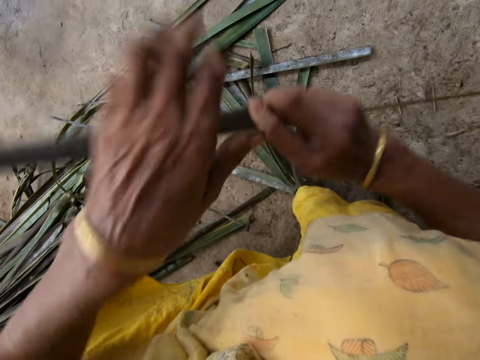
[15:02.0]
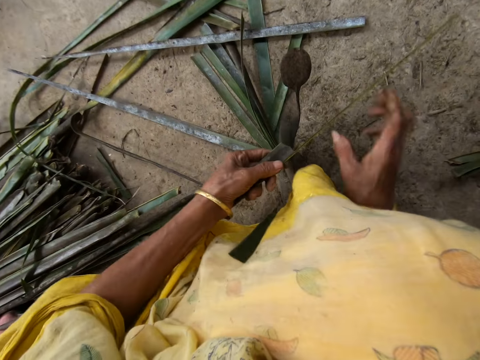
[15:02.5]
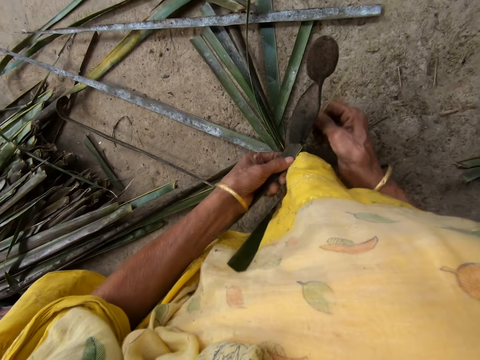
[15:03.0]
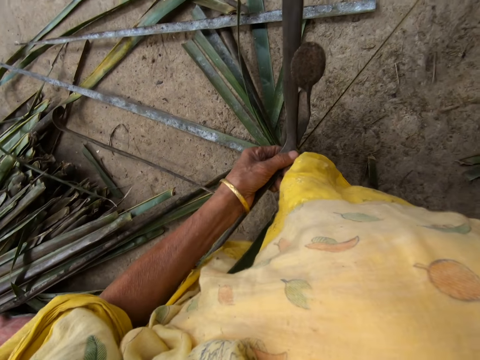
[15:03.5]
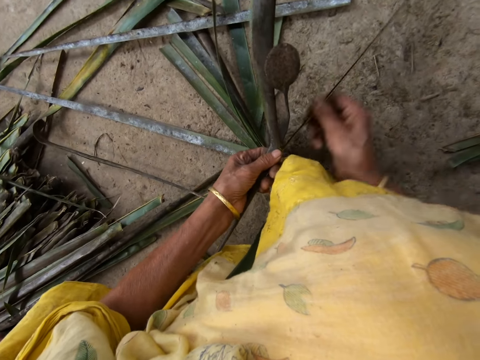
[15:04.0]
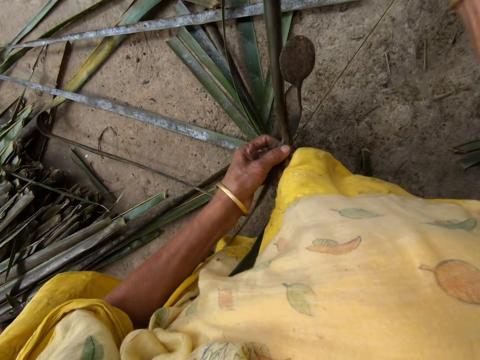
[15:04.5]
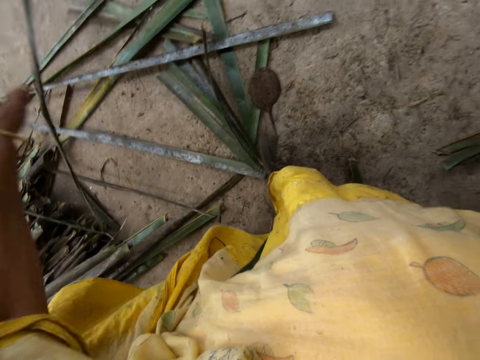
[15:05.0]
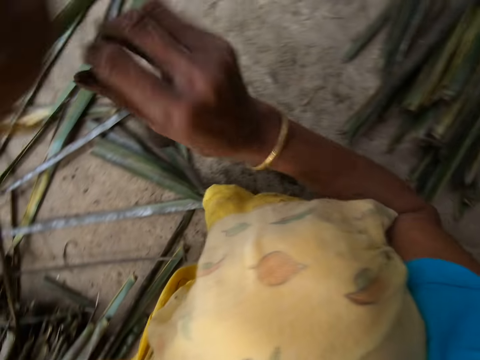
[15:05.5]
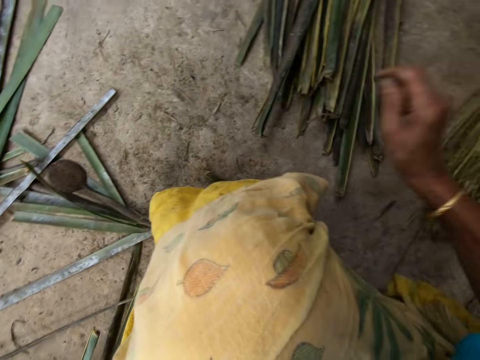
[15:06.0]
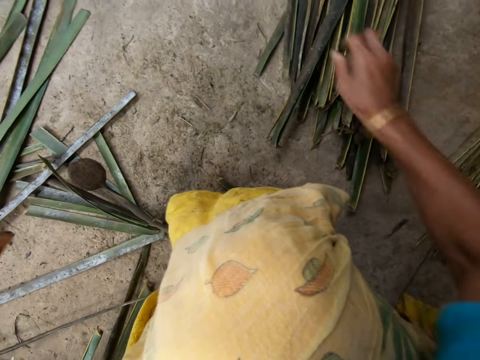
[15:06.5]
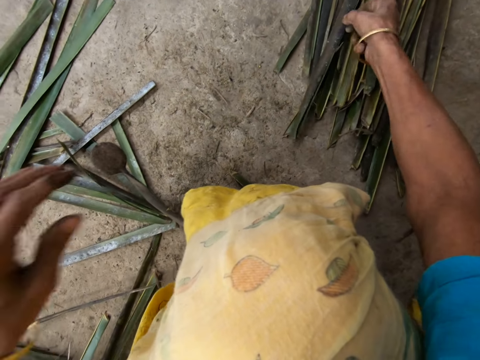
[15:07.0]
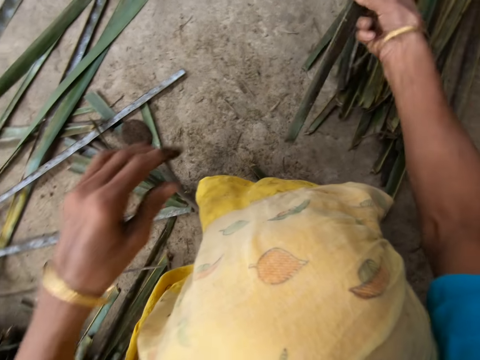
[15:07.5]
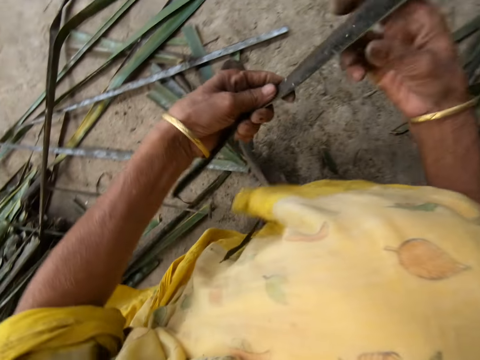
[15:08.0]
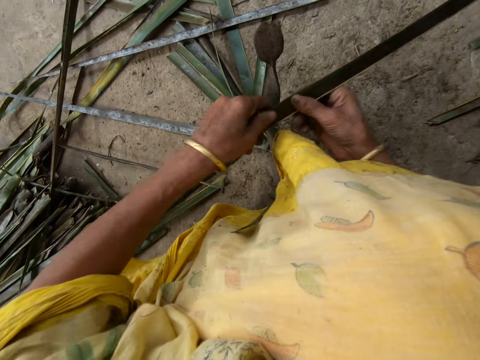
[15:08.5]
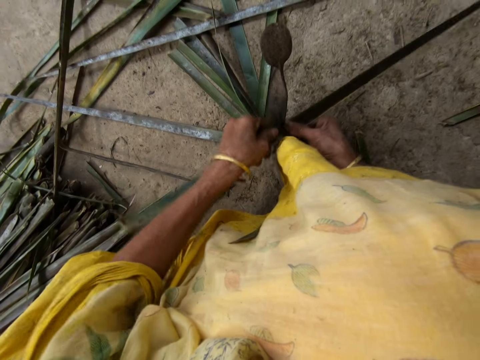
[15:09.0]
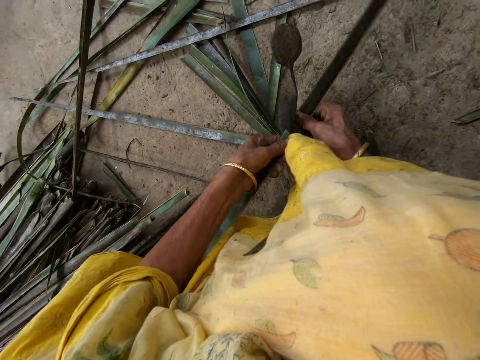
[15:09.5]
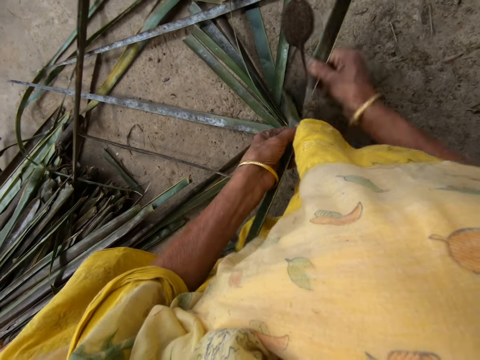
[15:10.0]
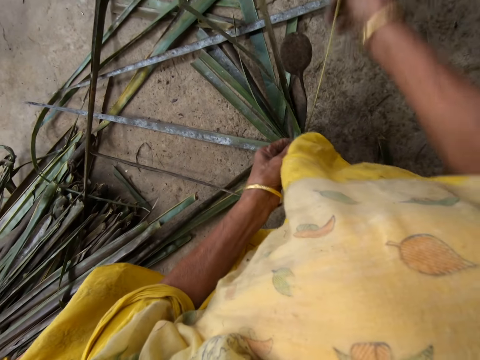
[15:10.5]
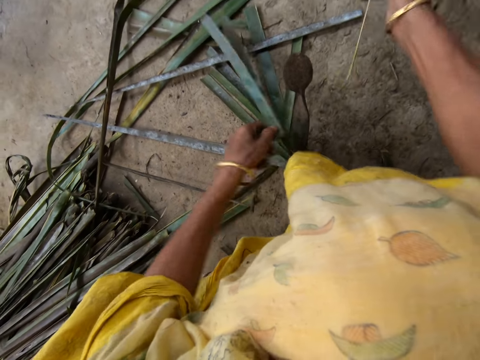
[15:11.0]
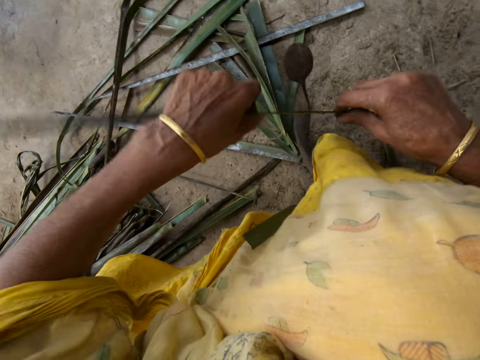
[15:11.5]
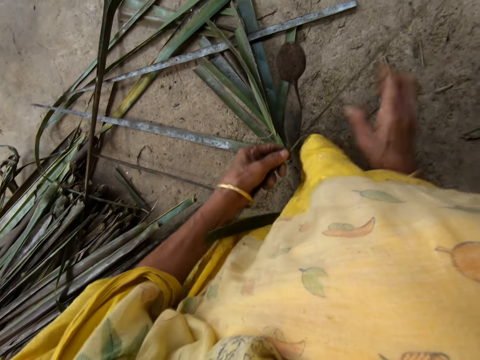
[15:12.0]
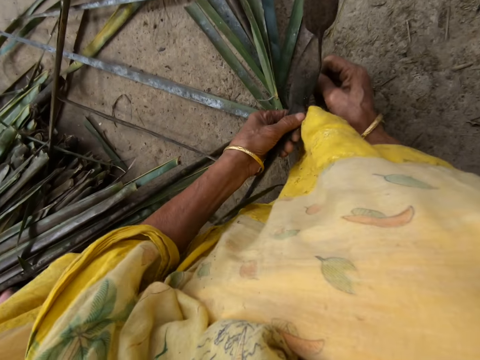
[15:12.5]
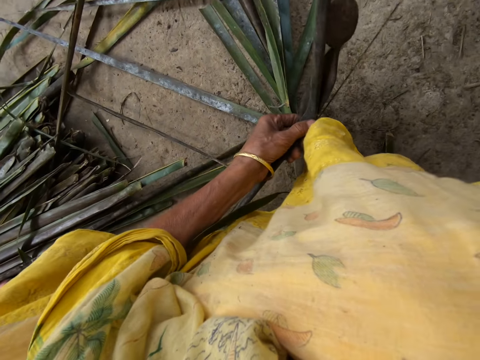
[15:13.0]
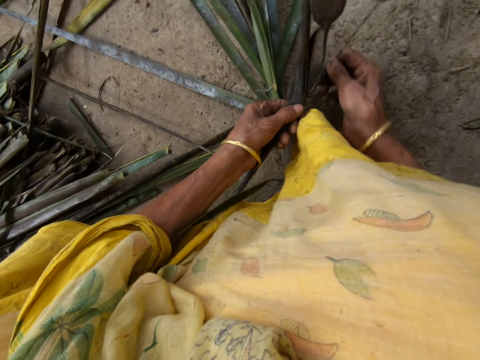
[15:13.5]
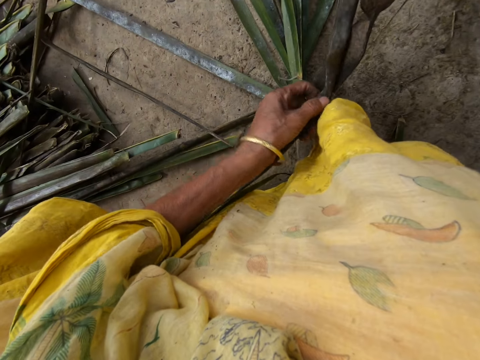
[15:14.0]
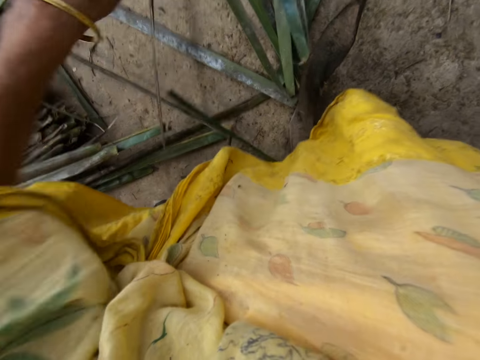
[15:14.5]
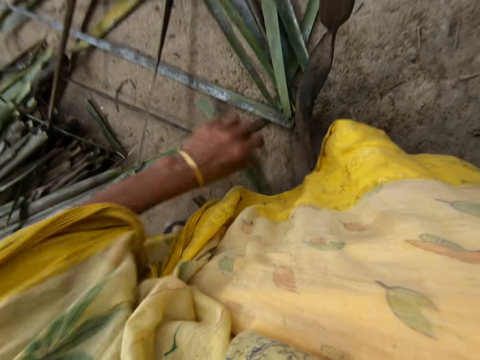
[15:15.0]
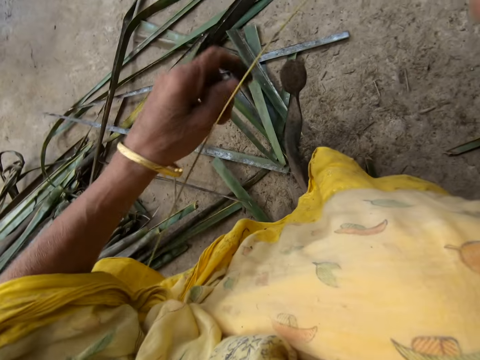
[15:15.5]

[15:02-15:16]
The camera wearer reaps coconut leaves off a midrib on a vegetable cutter. She pulls a coconut leaf midrib. She drops the coconut leaves on the floor. She puts the coconut leaf midrib on the floor with her right hand. She picks up a leaflet from the floor with her right hand. She reaps the coconut leaves off the midrib on the vegetable cutter. She pulls the coconut leaf midrib. She reaps the coconut leaves off the midrib on the vegetable cutter. She pulls the coconut leaf midrib. She drops the coconut leaves on the floor.

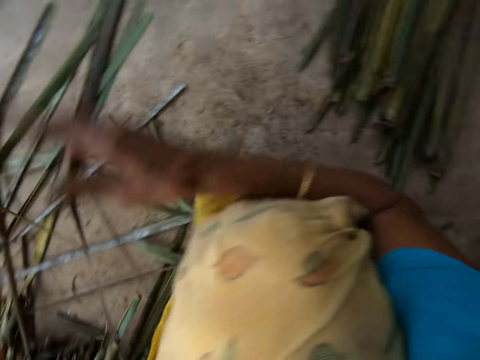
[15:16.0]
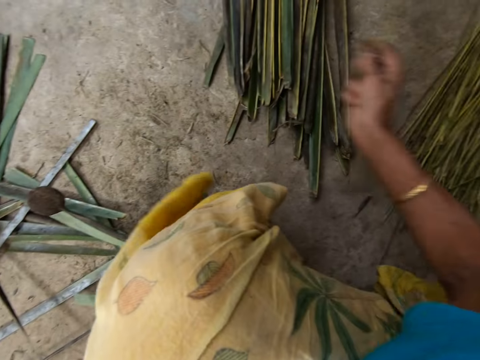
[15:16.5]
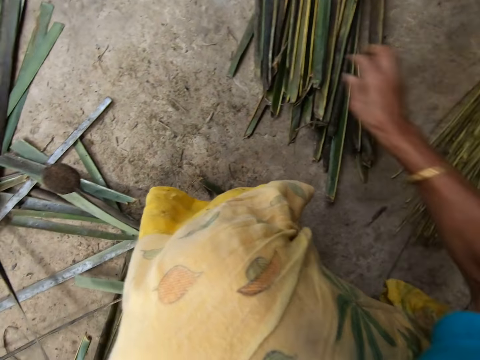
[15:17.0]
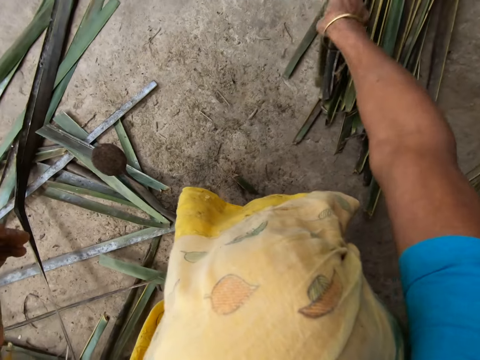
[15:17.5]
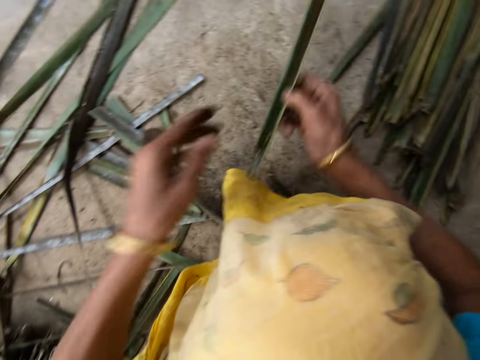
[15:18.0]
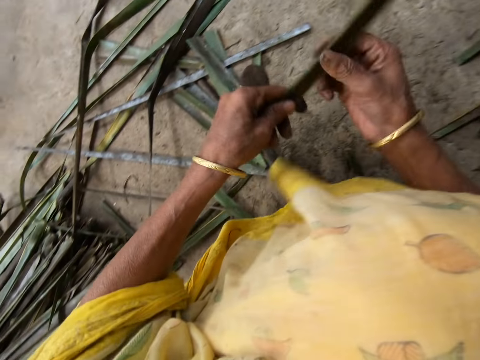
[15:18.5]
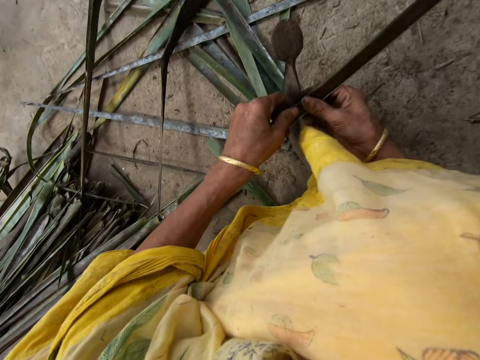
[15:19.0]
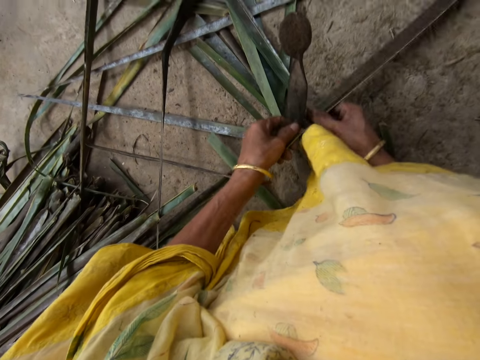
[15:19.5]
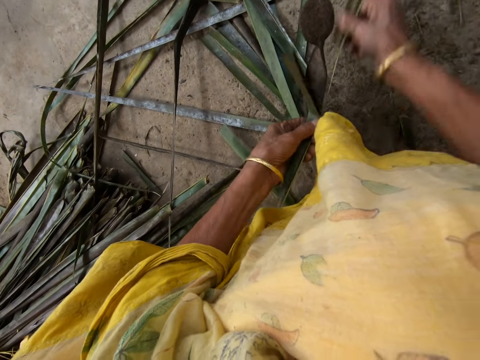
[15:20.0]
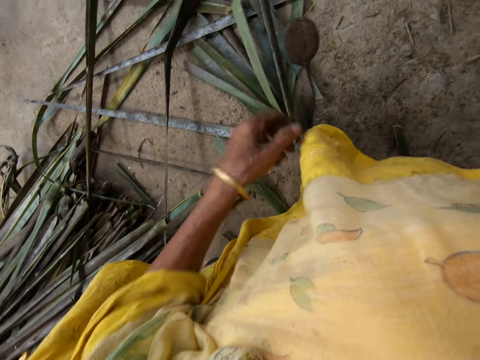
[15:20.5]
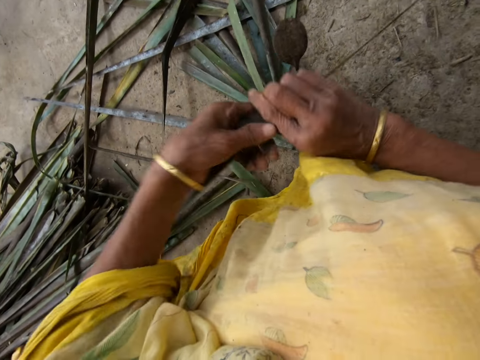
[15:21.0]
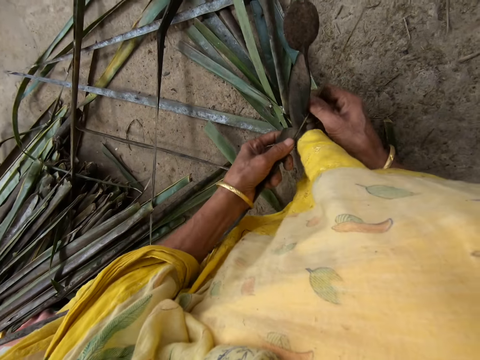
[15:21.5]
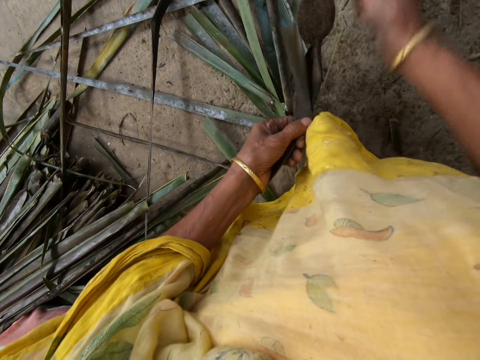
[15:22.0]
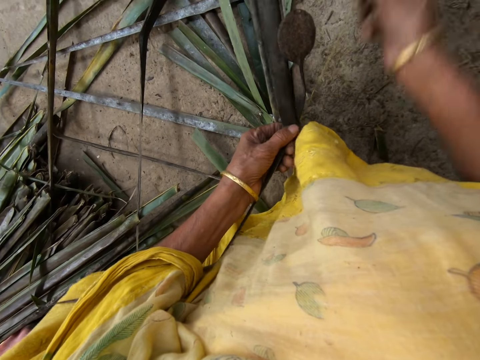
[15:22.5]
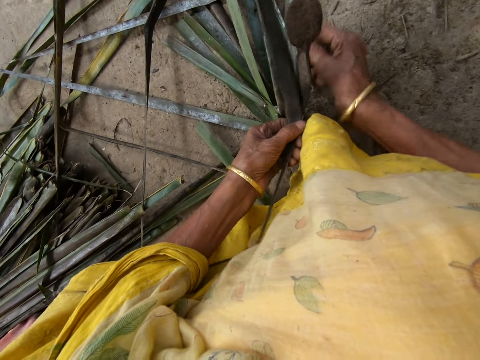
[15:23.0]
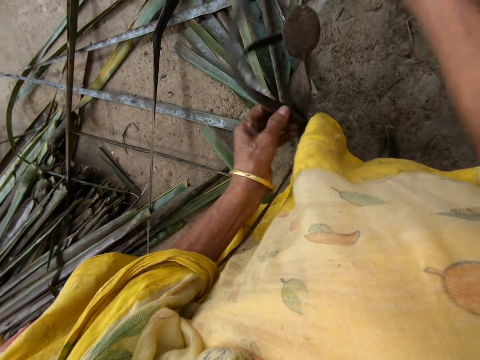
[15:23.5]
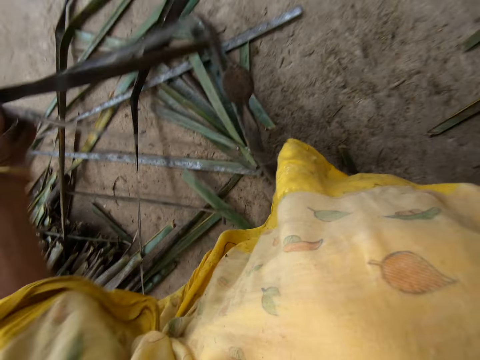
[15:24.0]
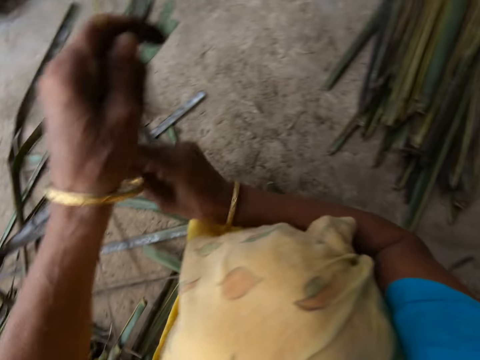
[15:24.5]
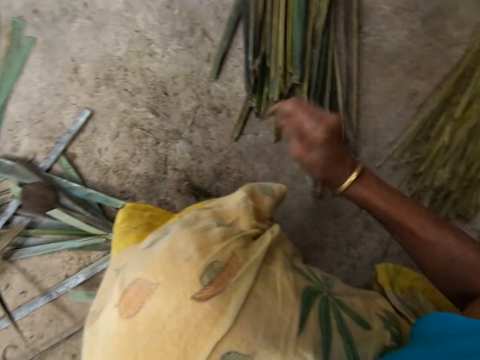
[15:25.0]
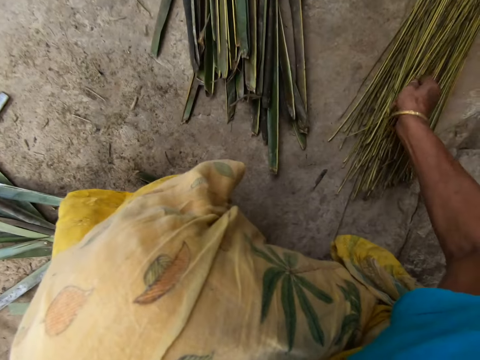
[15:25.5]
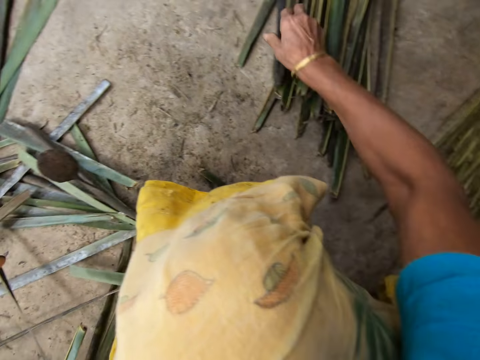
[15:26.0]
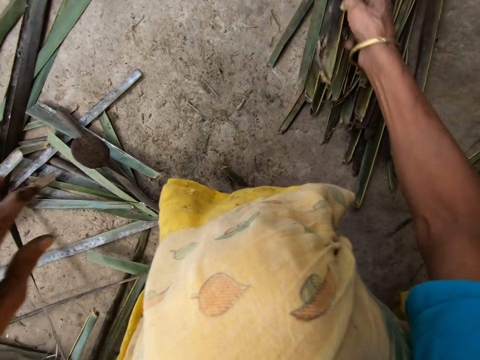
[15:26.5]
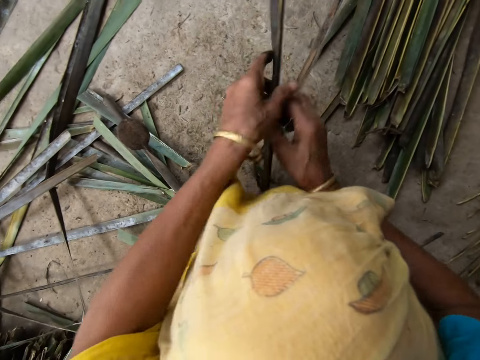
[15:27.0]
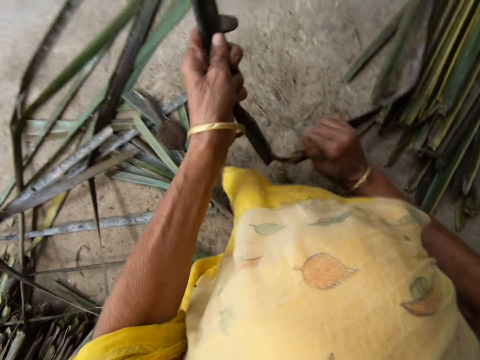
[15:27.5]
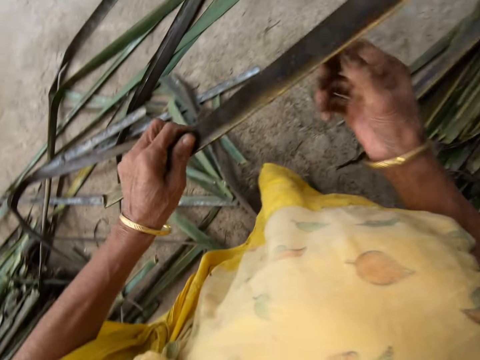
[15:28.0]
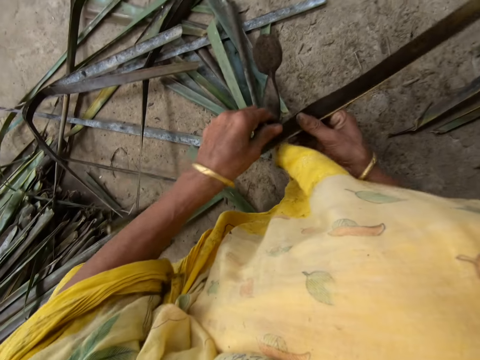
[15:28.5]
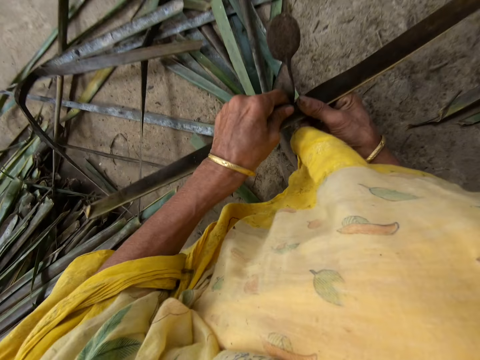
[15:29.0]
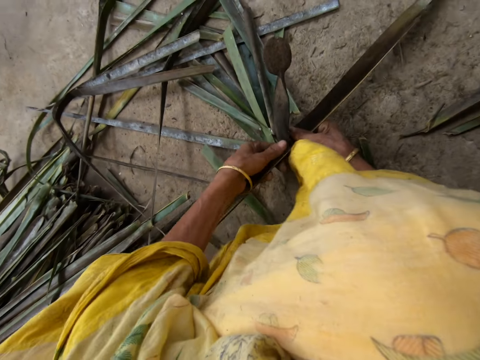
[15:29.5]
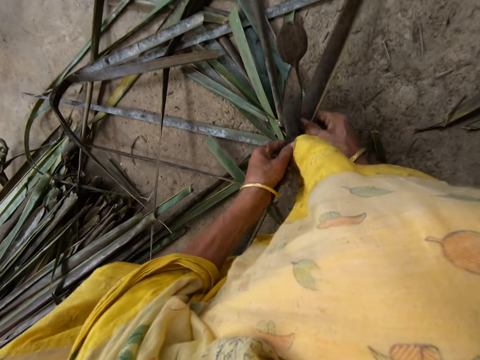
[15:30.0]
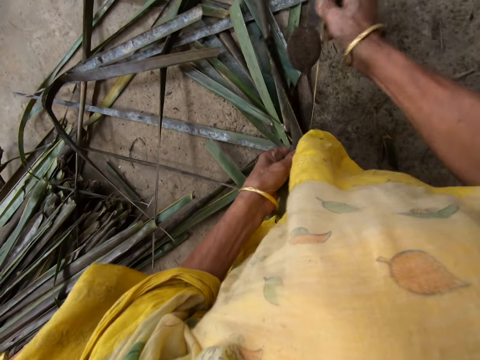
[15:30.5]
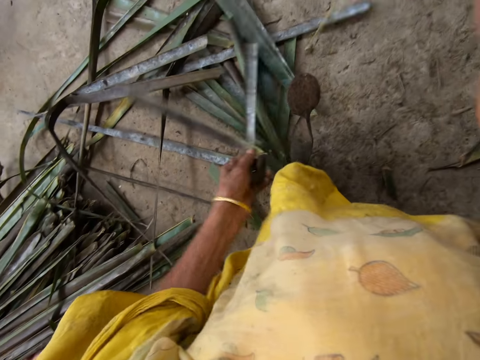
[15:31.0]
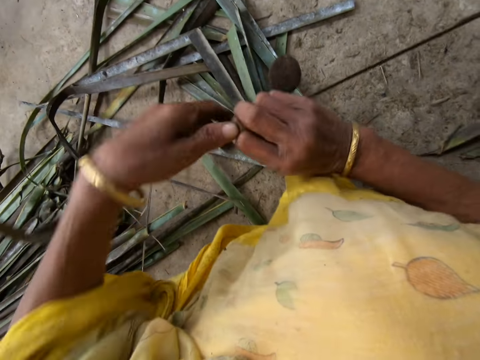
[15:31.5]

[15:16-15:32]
The camera wearer drops the stick or coconut leaf midrib on the floor with her right hand. She picks up a leaflet or coconut leaves from the floor with her right hand. She reaps the coconut leaves off the midrib on a vegetable cutter. She pulls the coconut leaf midrib. She reaps the coconut leaves off the midrib on the vegetable cutter. She pulls the coconut leaf midrib. She drops the coconut leaves on the floor. She drops the stick on the floor with her right hand. She picks up the leaflet from the floor with her right hand. She reaps the coconut leaves off the midrib on the vegetable cutter. She pulls the coconut leaf midrib.
